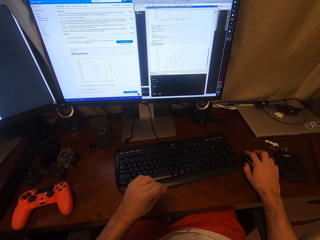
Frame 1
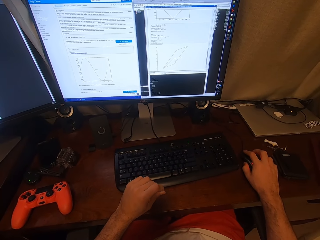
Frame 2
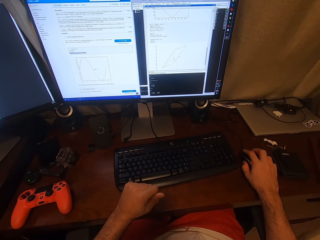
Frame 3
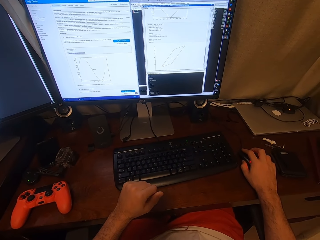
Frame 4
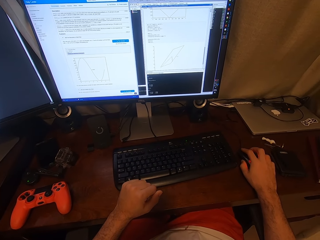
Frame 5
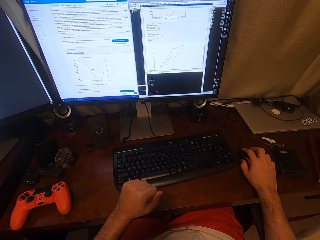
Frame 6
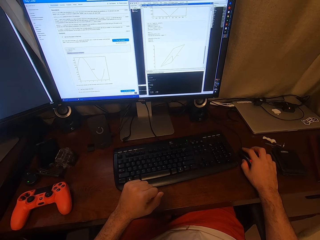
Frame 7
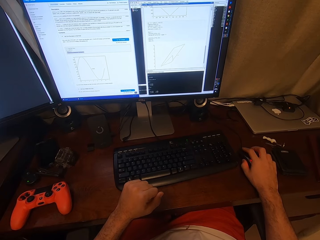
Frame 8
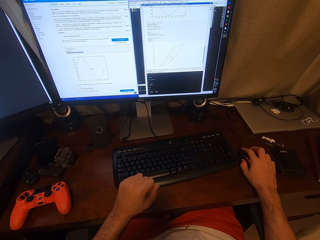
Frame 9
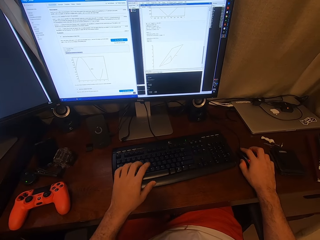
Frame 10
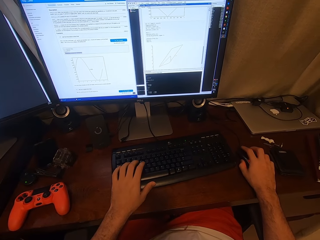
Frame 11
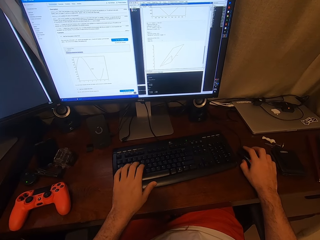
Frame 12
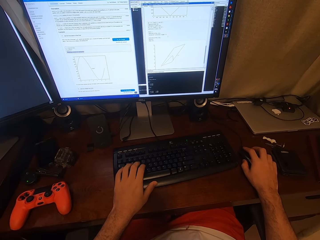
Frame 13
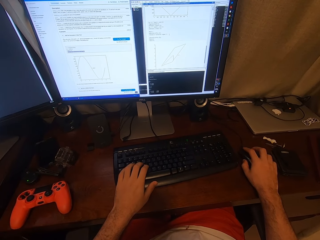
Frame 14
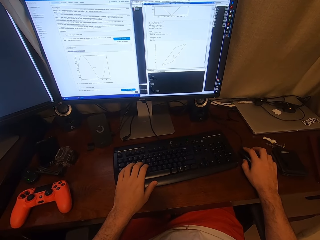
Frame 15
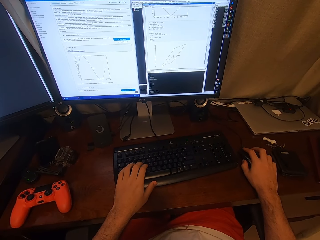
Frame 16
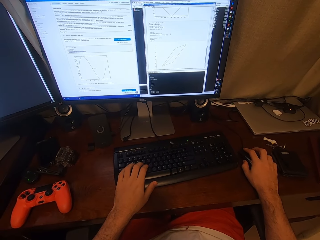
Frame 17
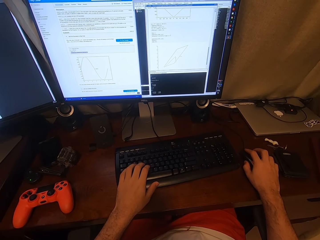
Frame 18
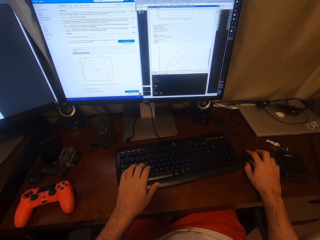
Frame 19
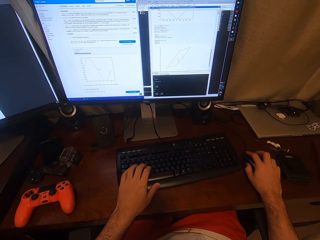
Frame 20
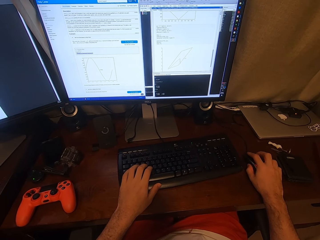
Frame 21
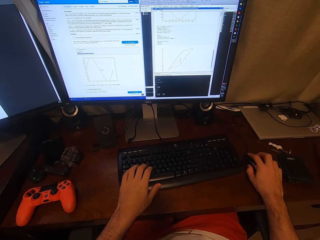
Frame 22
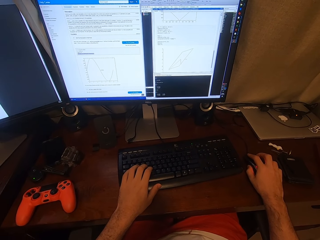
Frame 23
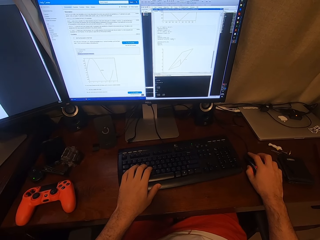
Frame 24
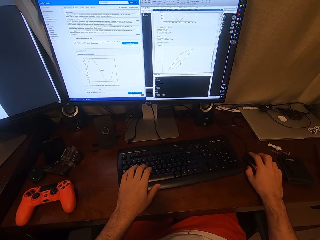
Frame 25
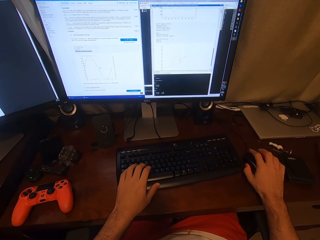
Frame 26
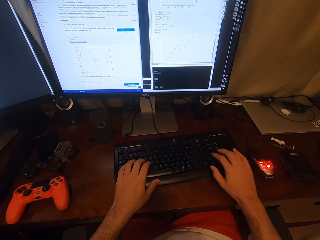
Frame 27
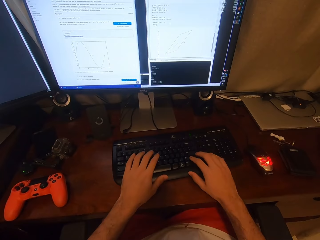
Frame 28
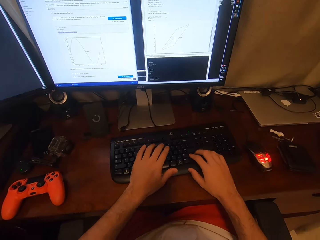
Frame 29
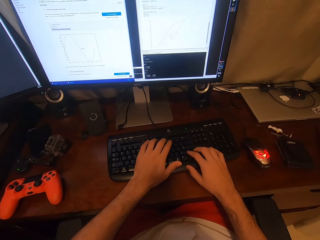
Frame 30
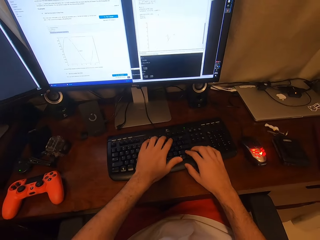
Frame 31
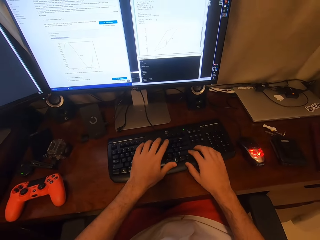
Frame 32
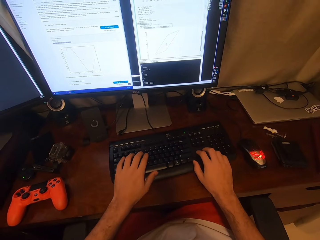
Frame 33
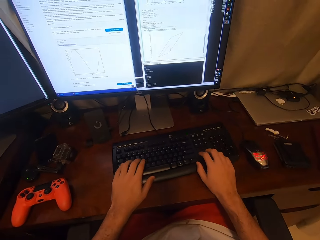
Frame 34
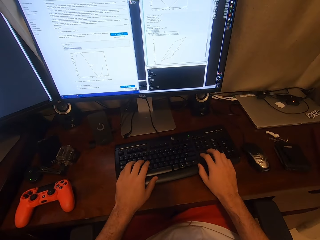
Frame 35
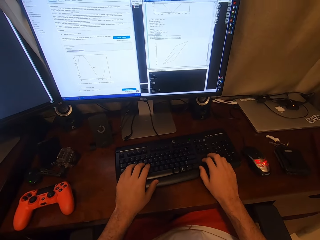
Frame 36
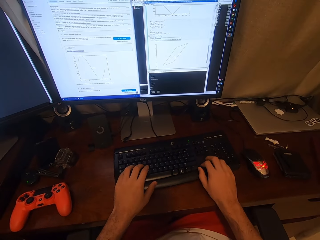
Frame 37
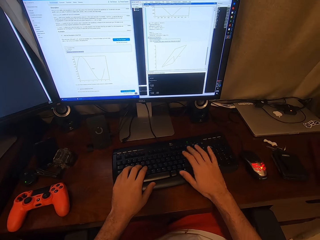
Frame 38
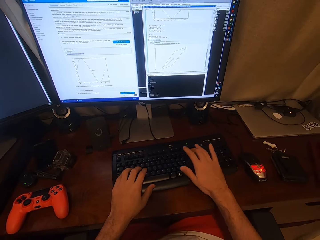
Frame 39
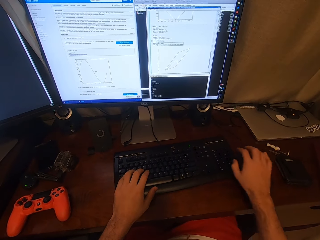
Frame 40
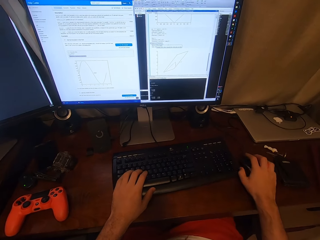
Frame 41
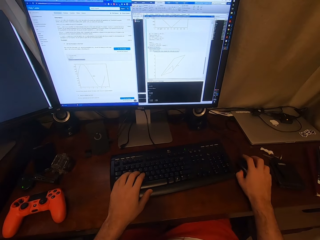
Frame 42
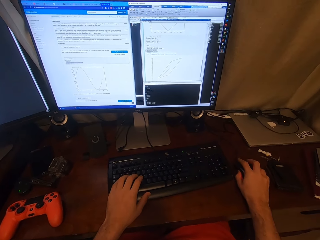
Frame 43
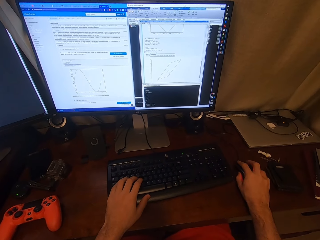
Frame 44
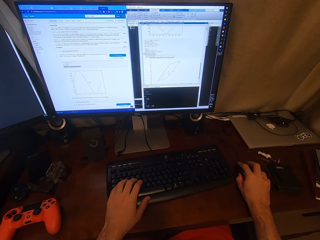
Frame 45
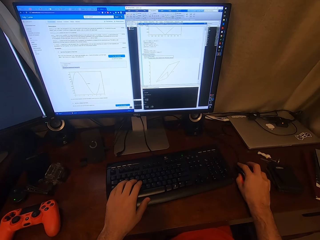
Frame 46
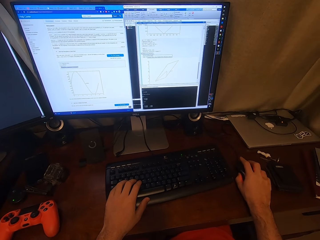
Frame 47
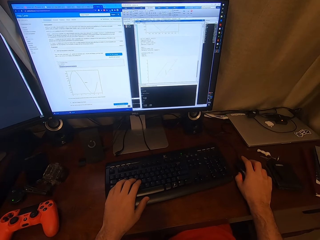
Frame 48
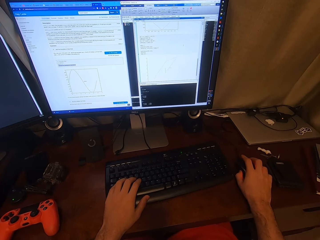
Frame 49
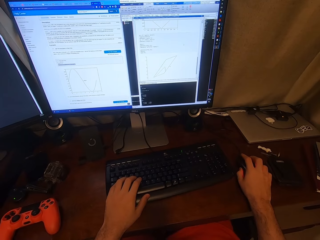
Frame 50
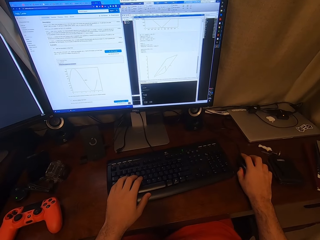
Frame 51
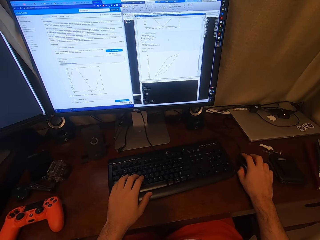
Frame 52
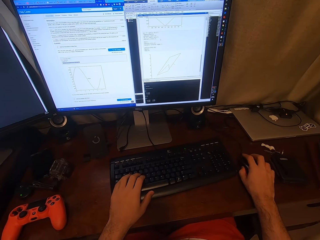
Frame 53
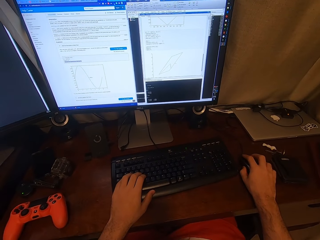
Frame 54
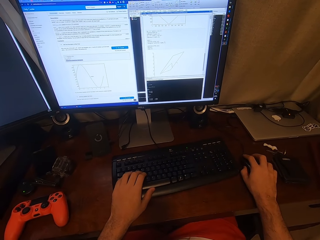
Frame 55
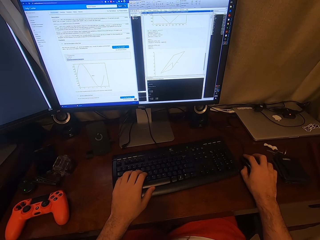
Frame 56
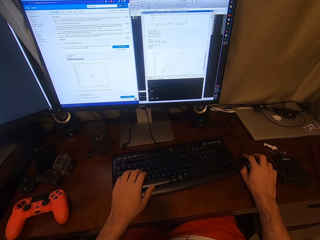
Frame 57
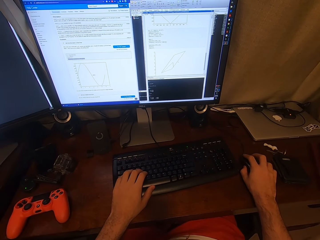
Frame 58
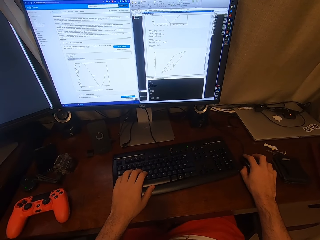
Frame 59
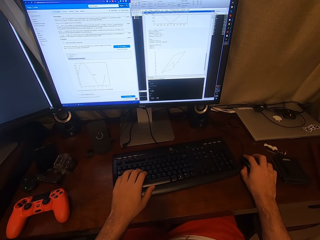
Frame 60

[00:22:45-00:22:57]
The camera wearer presses the keyboard with a left hand. They type on the computer keyboard. They click on the mouse with the right hand. They hold the mouse. They use the mouse.

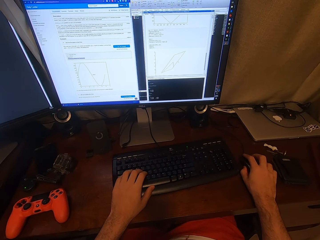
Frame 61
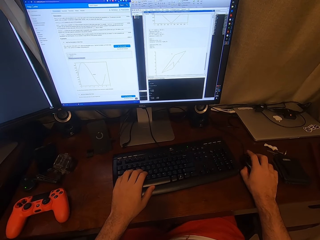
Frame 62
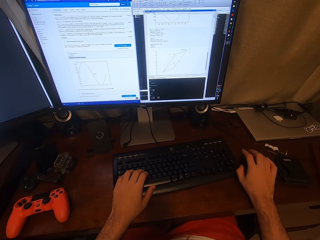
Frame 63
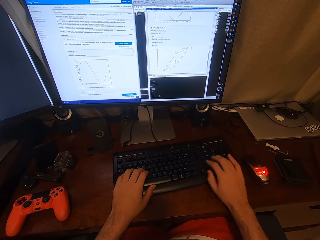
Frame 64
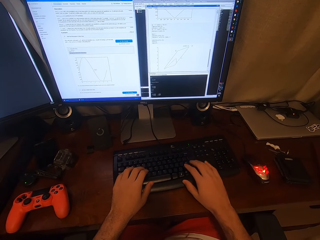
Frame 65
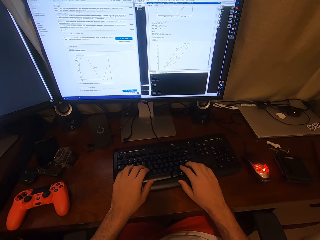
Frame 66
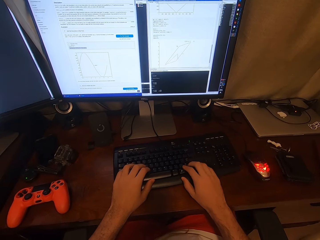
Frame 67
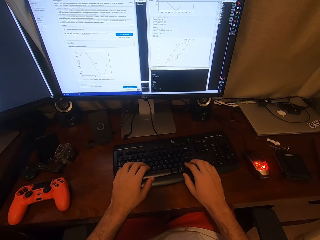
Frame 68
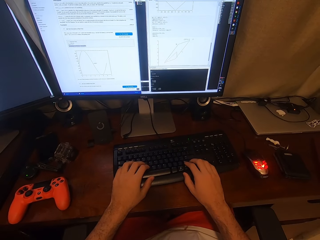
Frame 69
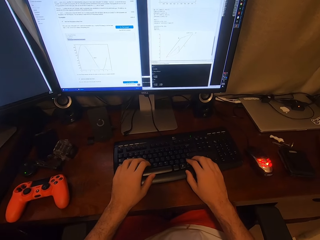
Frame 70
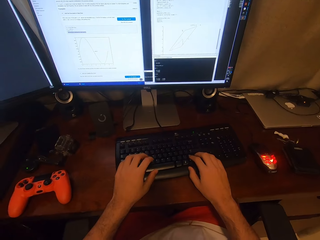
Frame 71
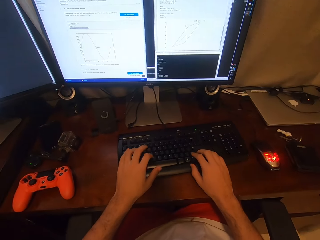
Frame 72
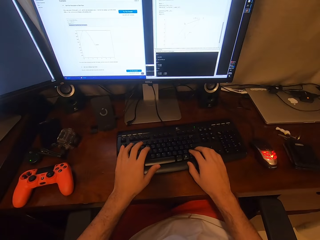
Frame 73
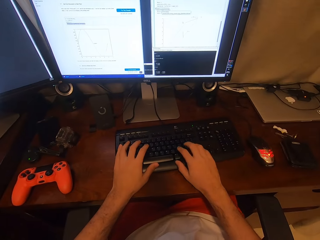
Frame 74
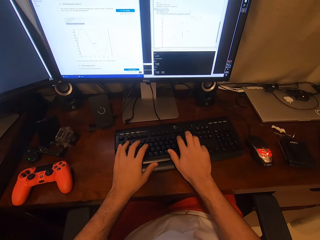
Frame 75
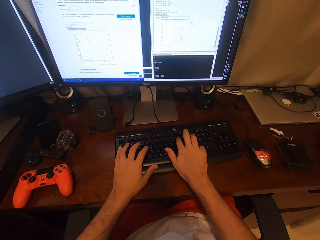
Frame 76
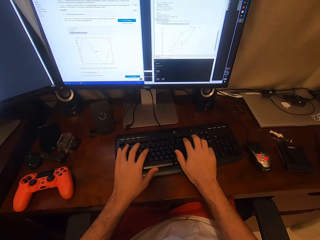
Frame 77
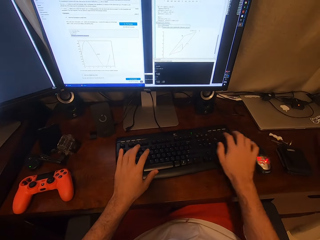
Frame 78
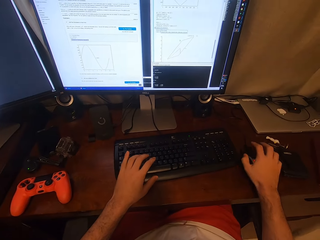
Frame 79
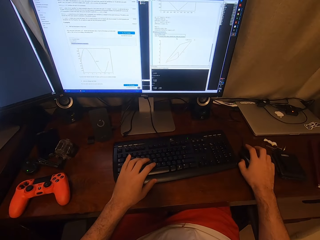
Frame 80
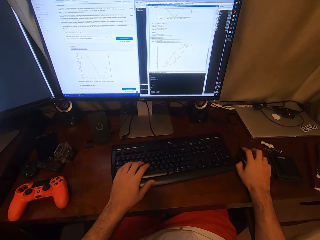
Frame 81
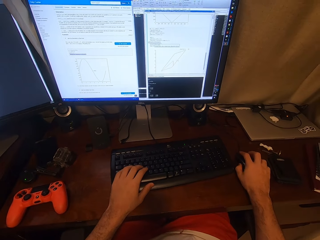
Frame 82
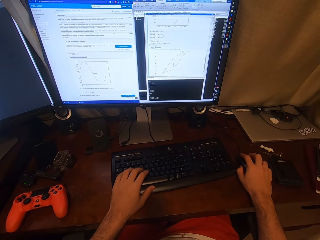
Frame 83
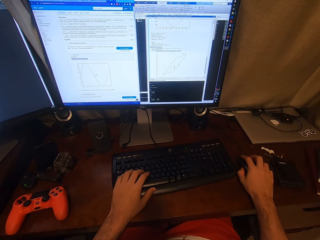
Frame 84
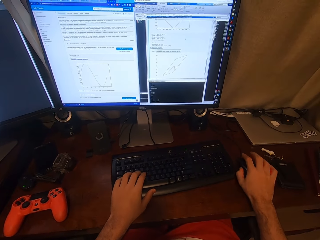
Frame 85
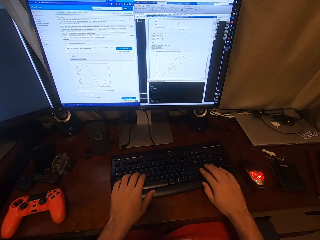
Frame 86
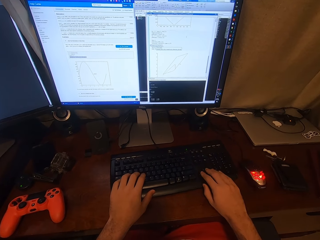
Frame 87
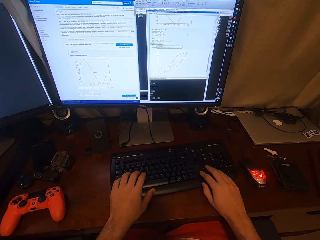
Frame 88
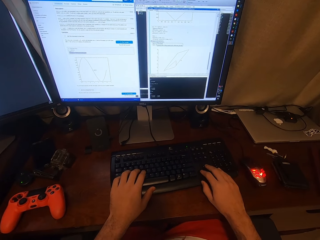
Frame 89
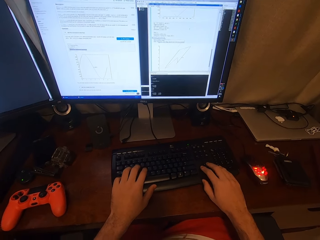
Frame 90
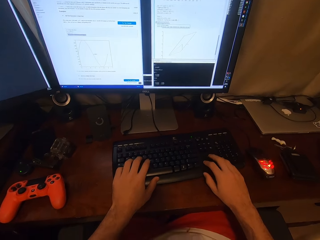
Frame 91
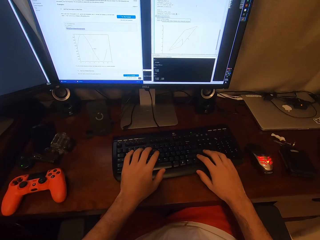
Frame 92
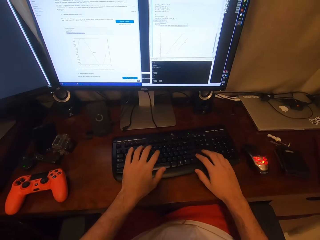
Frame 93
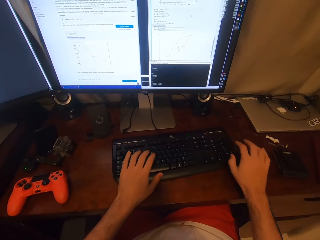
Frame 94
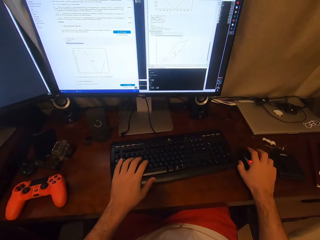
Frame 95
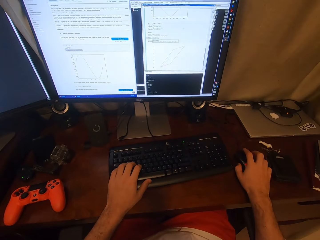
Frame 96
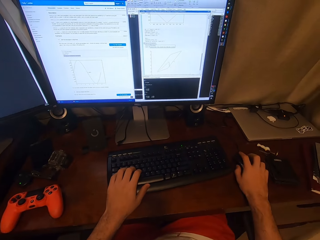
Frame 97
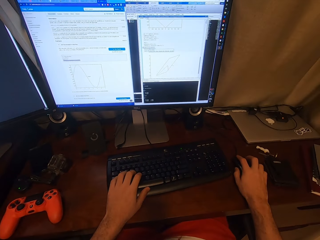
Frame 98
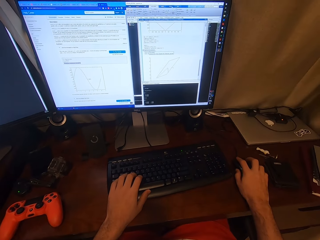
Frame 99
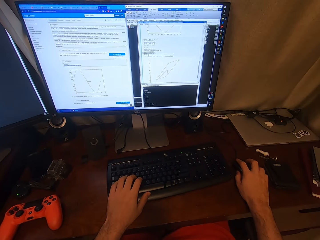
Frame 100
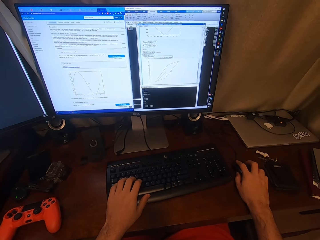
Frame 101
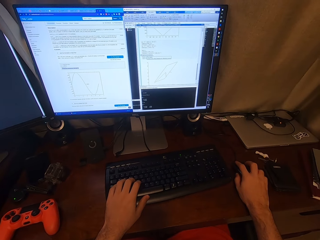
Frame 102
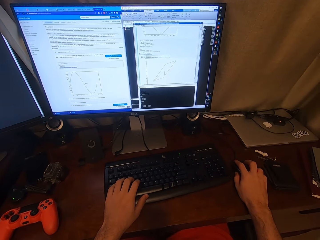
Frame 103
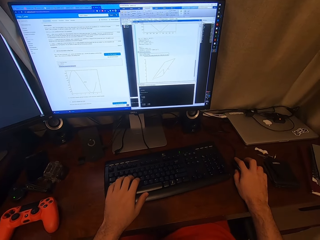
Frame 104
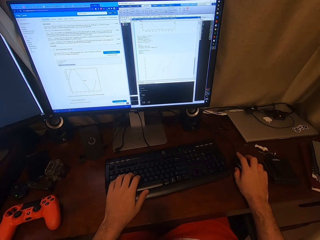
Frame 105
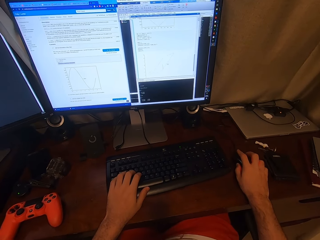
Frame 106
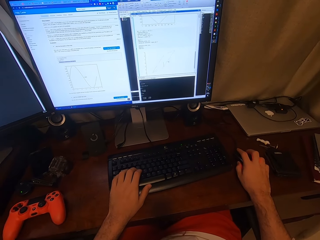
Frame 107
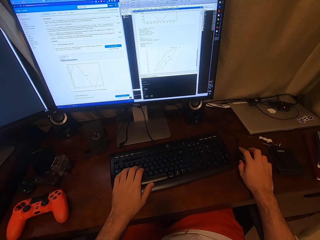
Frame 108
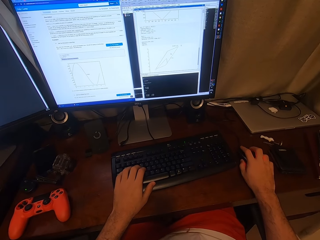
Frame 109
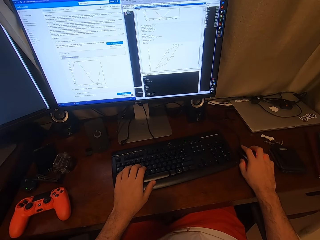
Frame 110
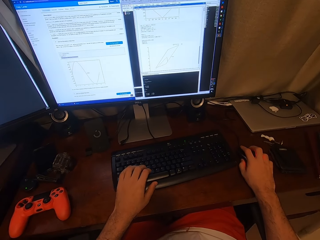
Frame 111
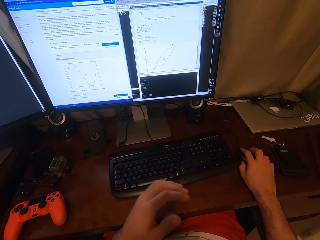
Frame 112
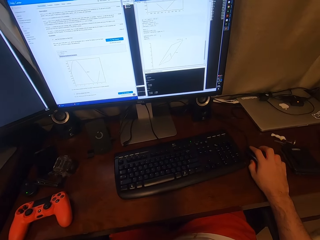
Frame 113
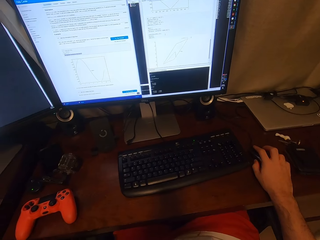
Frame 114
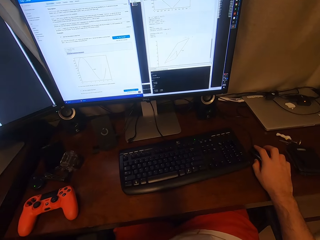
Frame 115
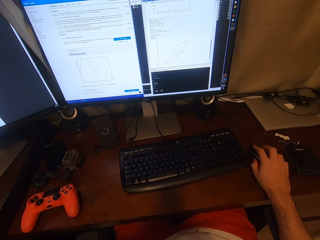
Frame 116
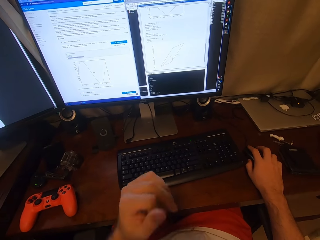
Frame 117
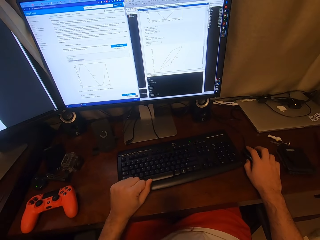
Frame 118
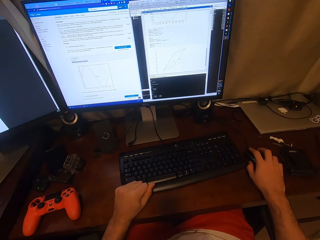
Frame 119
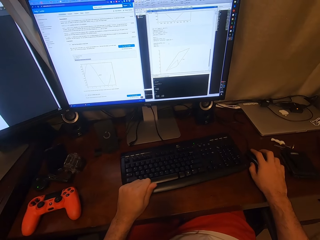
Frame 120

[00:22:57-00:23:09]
The camera wearer types on the computer keyboard. They hold the mouse and click on the mouse with the right hand. They type on the computer keyboard. They click on the mouse with the right hand. They use the mouse.
